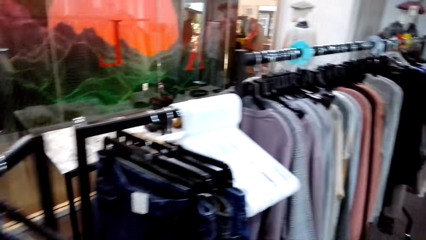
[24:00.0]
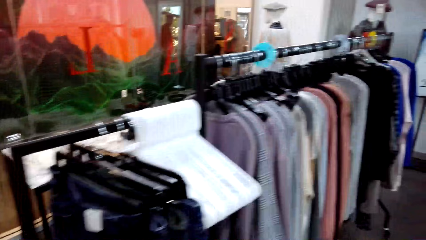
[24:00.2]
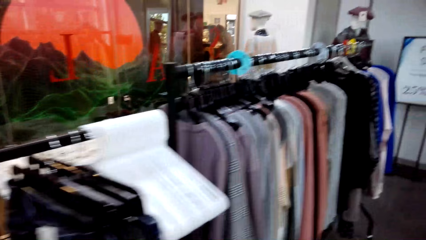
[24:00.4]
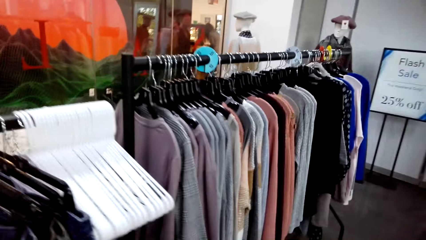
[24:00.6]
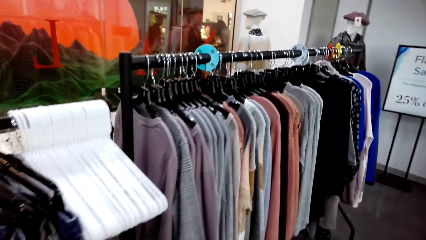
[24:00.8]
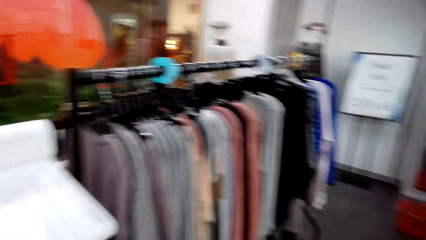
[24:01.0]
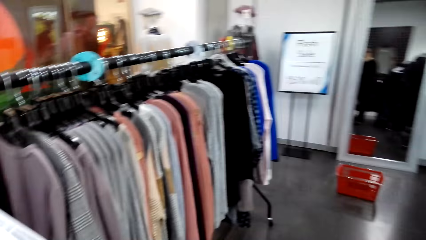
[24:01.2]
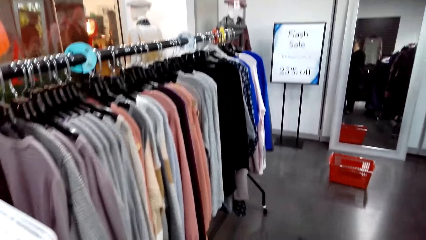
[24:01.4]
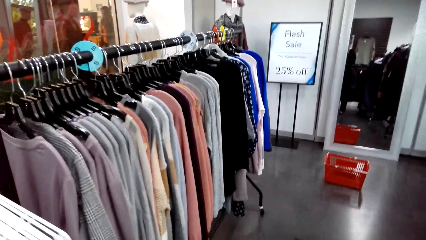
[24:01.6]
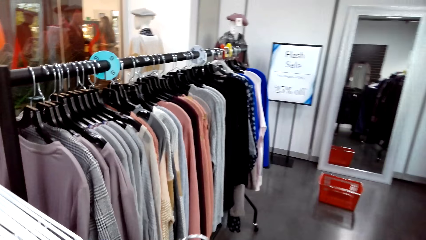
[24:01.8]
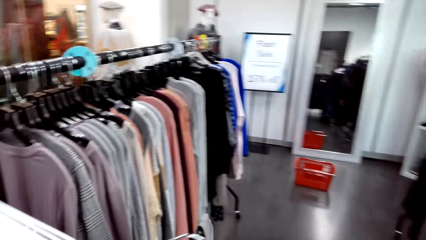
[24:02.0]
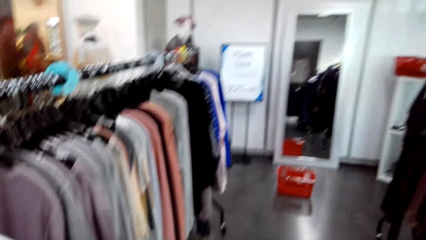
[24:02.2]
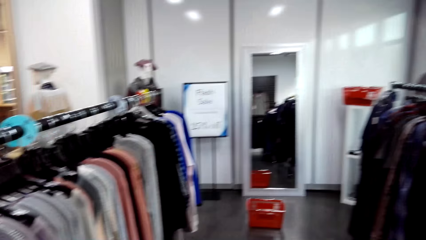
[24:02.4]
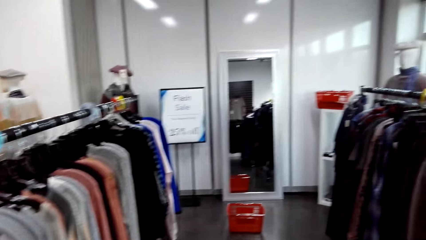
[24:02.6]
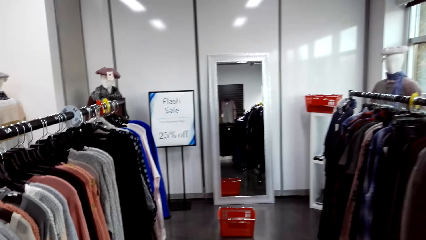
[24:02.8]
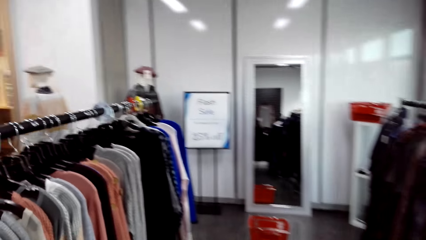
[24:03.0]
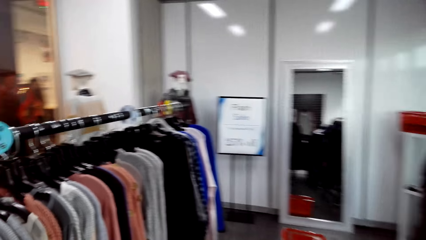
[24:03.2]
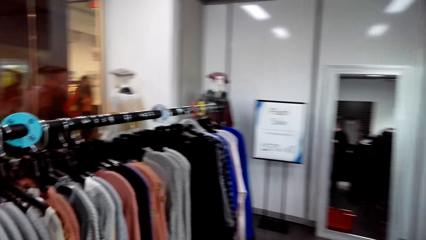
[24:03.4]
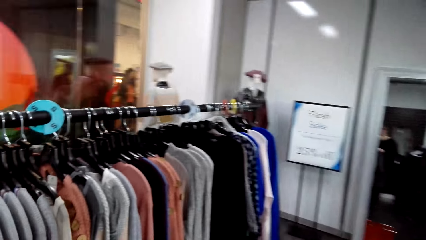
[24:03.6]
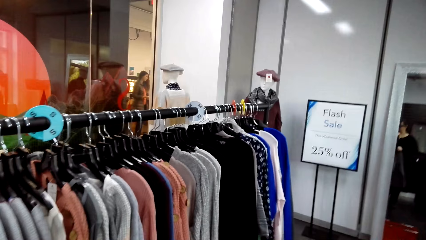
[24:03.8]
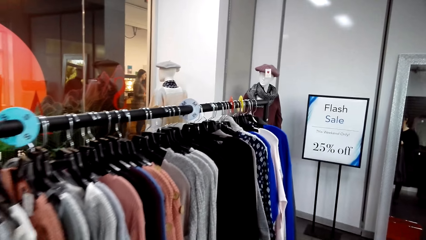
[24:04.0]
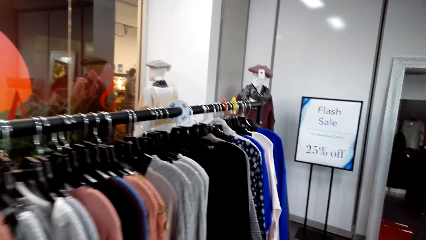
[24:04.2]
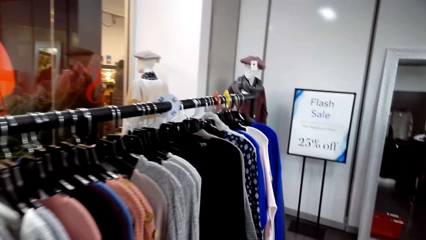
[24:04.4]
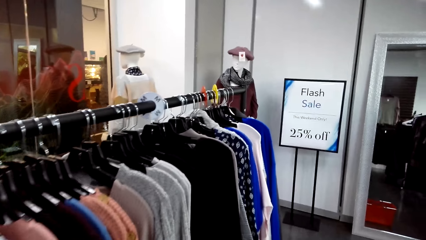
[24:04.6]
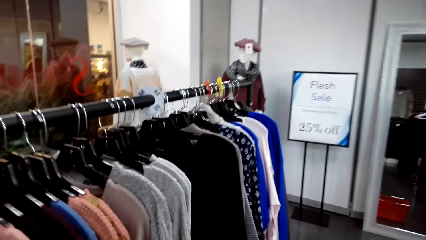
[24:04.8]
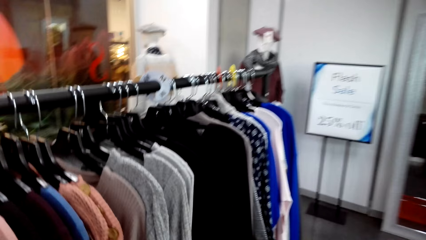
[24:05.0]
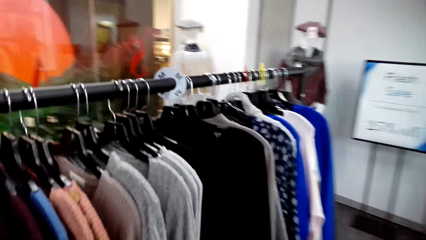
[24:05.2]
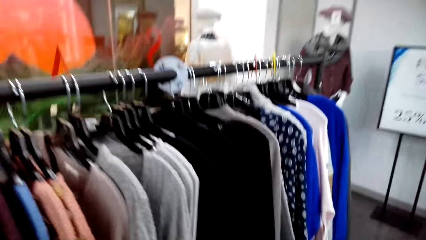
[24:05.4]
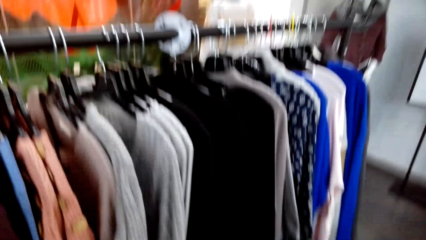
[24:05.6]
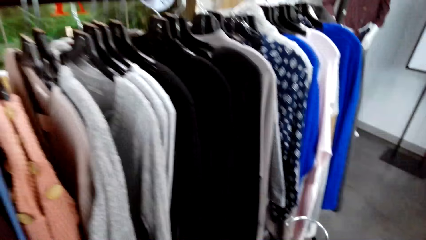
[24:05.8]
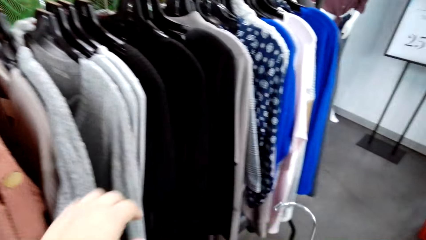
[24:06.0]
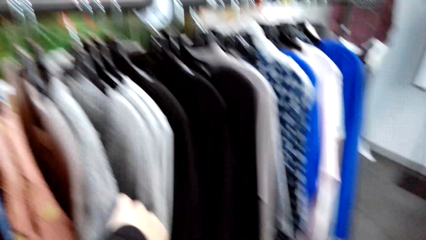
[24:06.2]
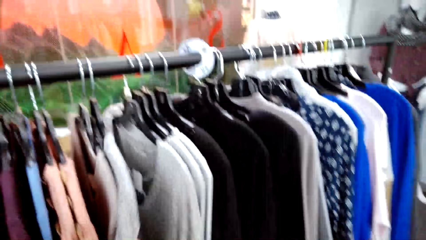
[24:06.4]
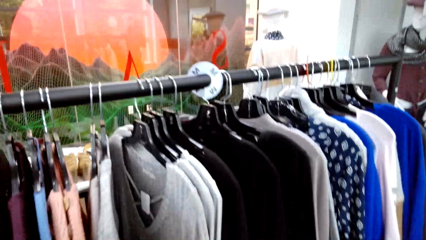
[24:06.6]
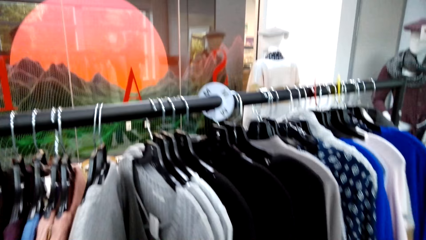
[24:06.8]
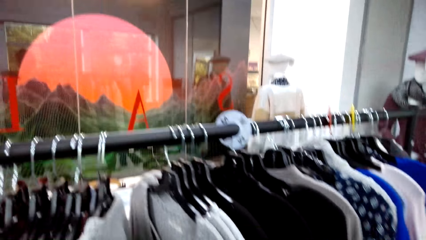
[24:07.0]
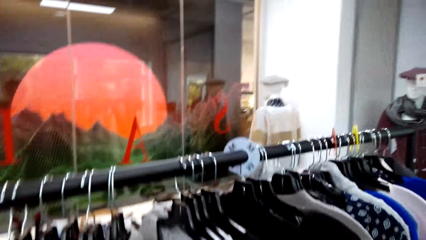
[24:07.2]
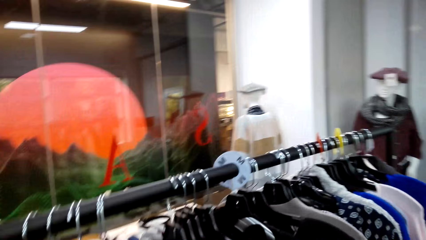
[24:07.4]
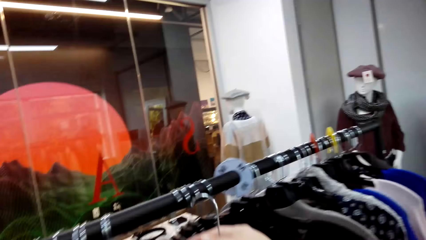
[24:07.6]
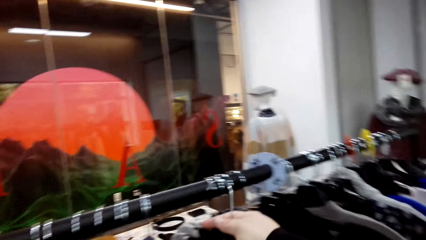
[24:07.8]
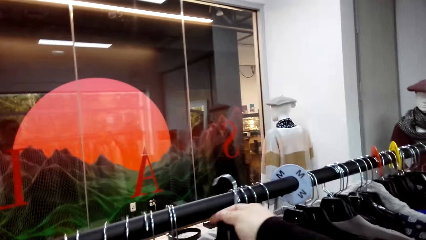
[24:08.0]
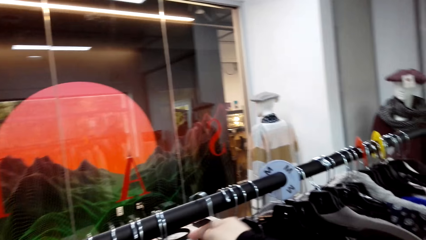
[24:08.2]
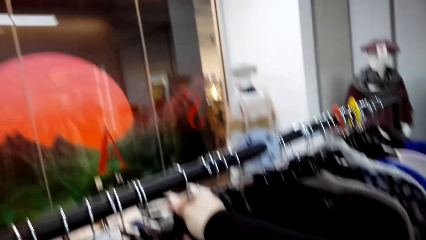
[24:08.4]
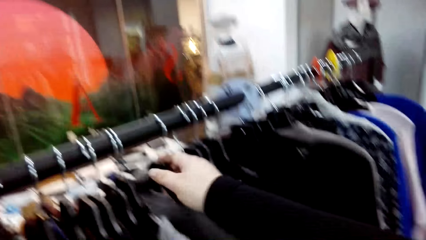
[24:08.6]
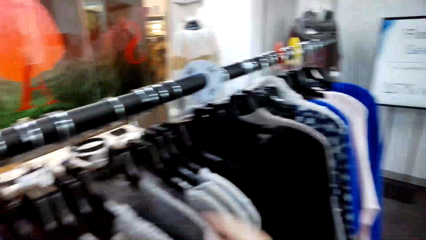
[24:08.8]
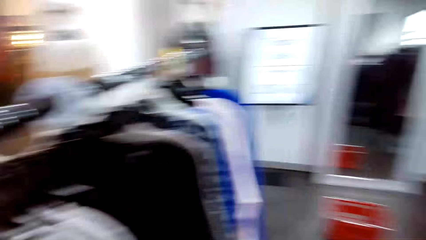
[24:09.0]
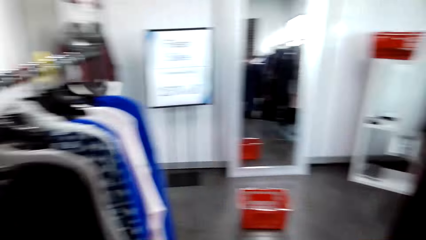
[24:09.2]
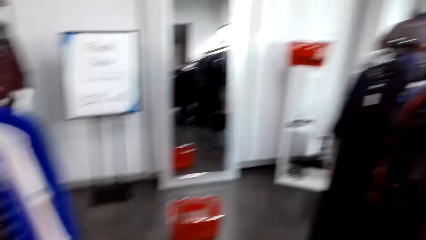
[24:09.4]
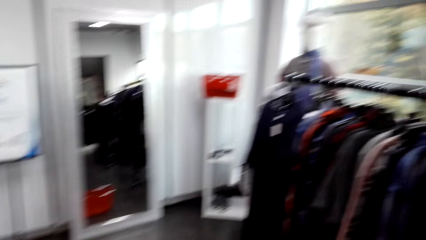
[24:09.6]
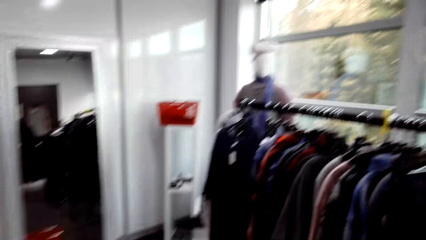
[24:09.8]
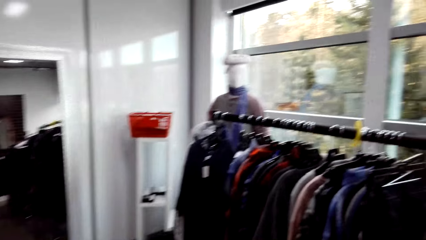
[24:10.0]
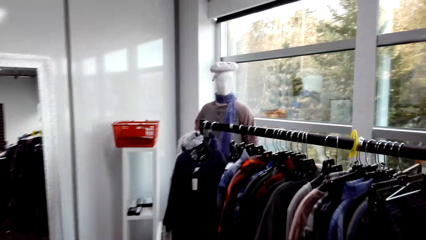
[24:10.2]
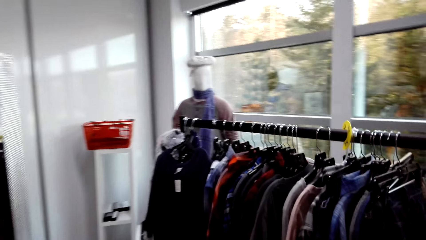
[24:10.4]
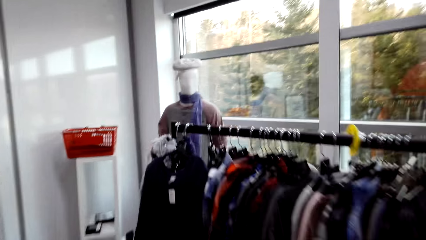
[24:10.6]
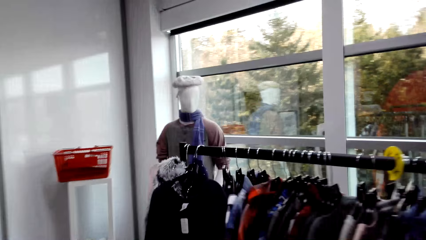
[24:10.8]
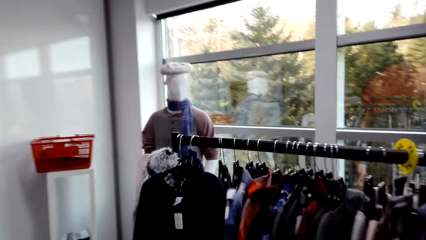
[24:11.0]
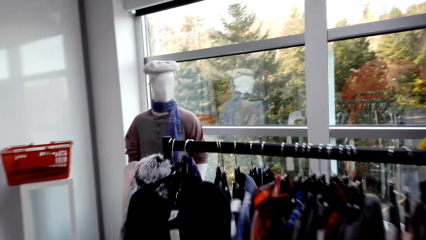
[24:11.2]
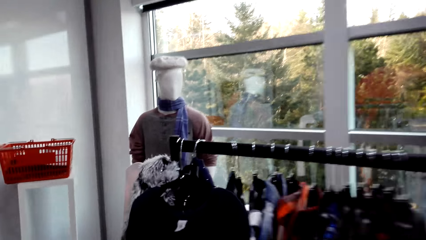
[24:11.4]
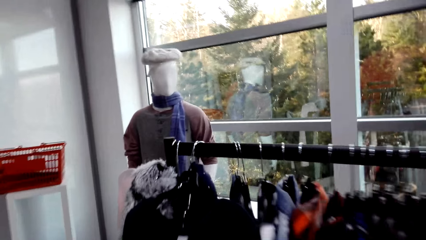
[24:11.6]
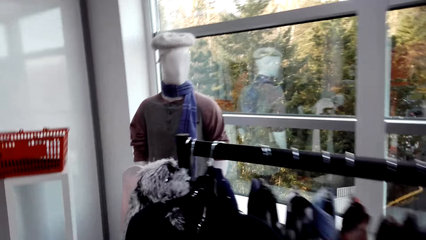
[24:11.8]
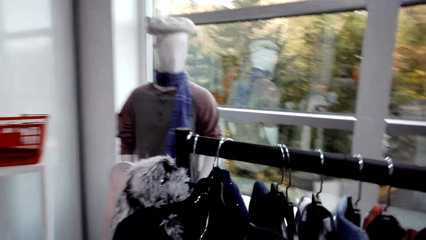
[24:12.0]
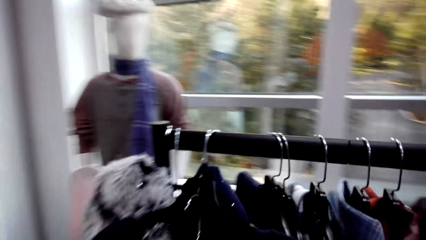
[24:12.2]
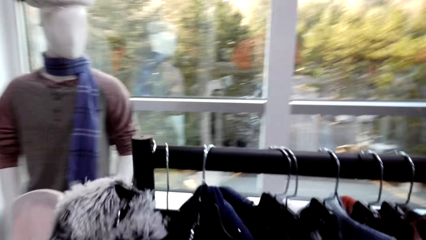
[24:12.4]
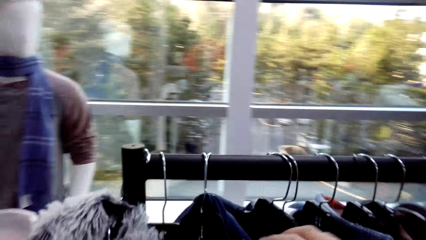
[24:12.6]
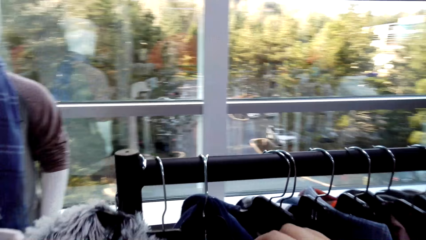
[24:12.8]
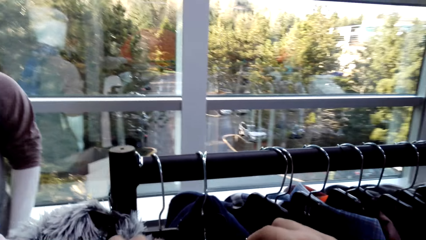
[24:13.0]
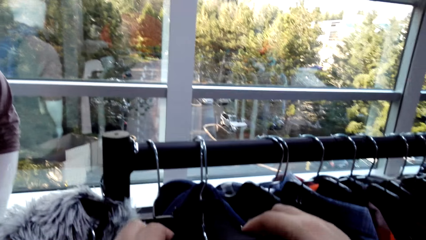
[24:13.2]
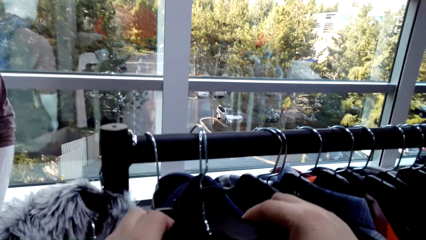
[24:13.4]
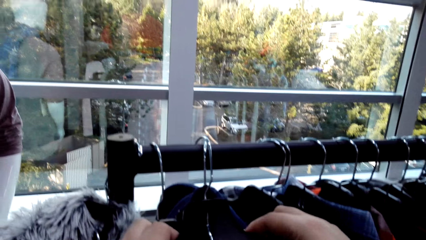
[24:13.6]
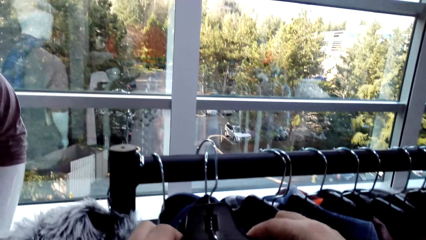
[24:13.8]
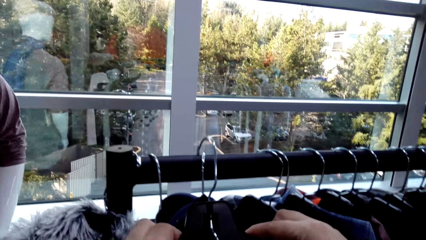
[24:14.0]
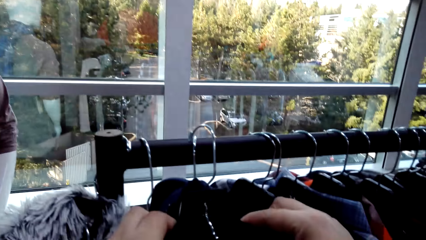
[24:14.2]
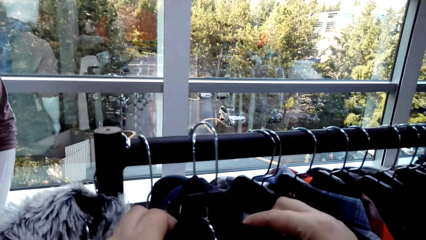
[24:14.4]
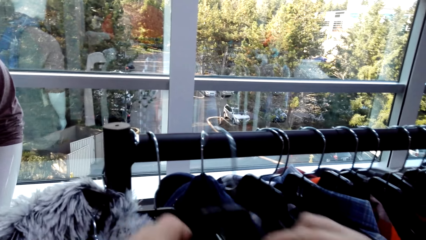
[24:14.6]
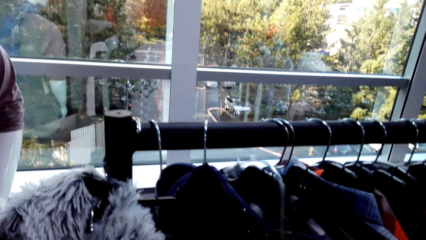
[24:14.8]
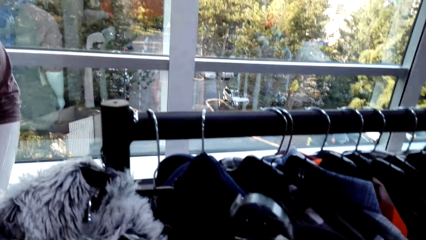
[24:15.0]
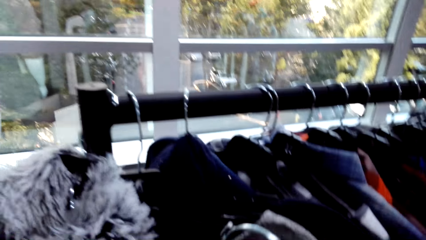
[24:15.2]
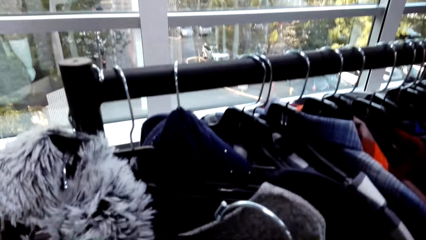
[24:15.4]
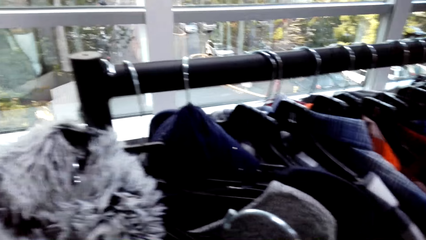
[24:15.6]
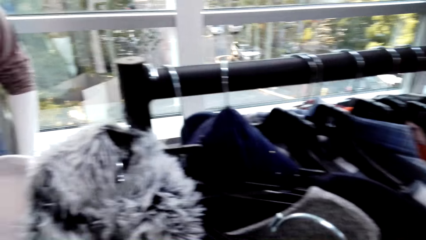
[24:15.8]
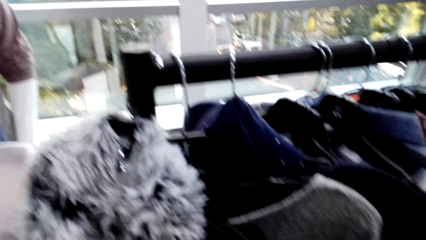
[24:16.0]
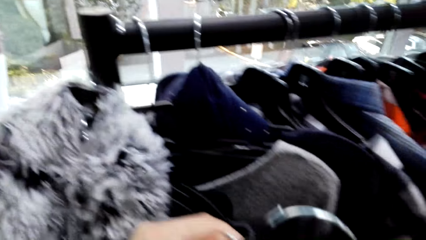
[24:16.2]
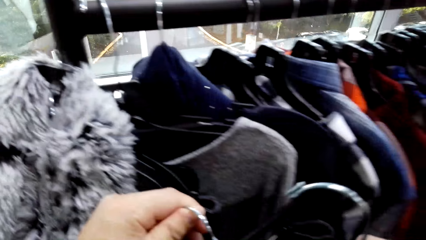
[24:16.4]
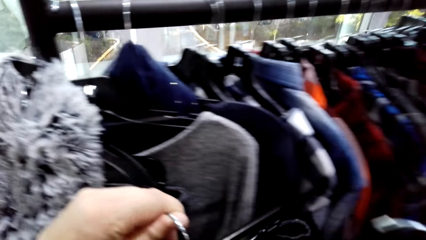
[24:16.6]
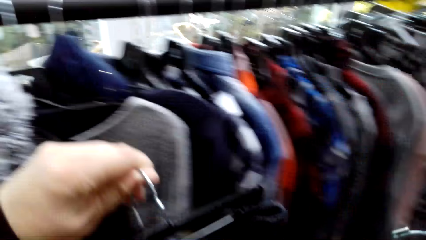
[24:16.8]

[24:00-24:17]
The camera wearer walks in the clothes shop. They look around the clothes store. They put clothes on the clothes hanging rod. They walk in the clothes shop. They remove clothes from the clothes hanging rod.
